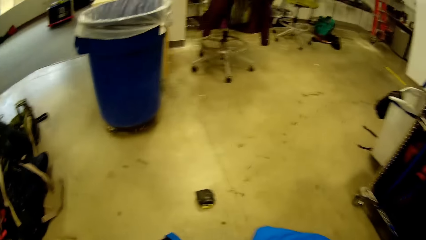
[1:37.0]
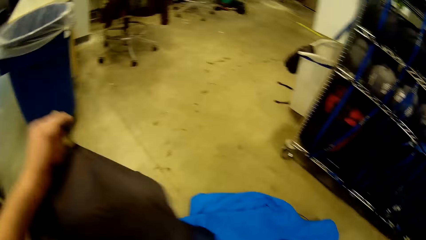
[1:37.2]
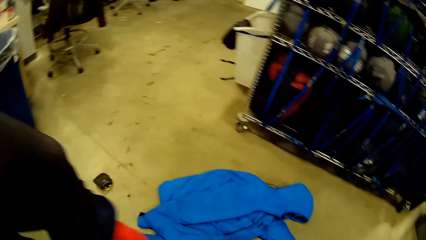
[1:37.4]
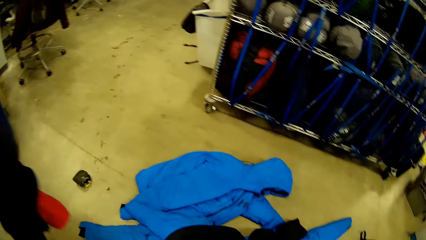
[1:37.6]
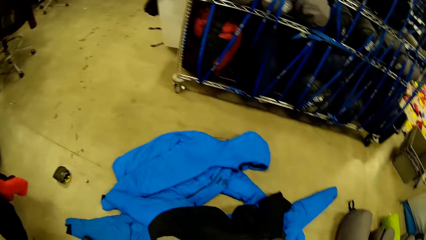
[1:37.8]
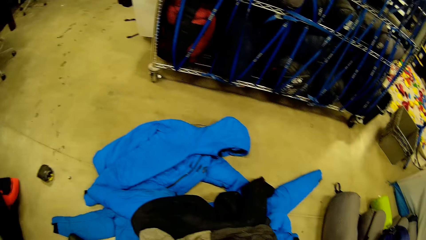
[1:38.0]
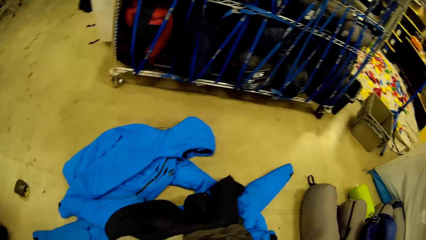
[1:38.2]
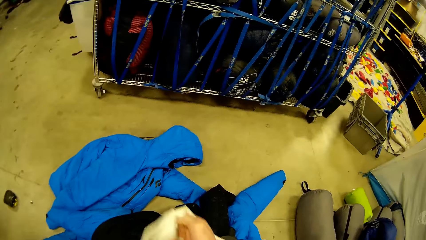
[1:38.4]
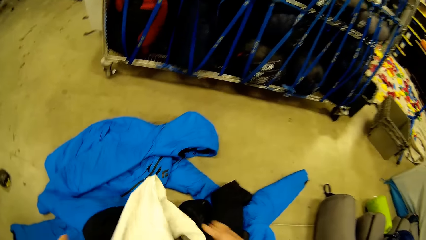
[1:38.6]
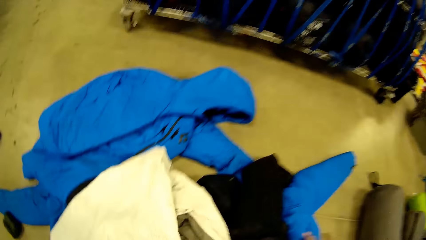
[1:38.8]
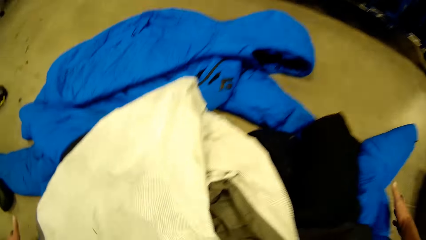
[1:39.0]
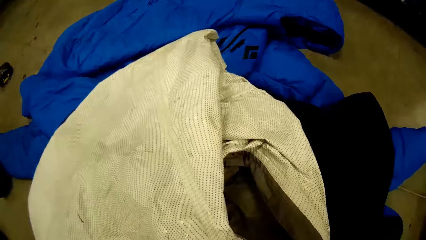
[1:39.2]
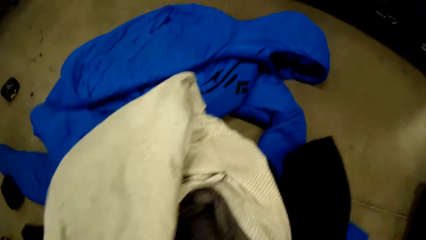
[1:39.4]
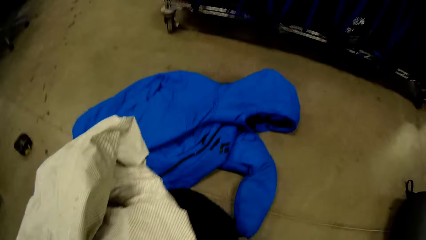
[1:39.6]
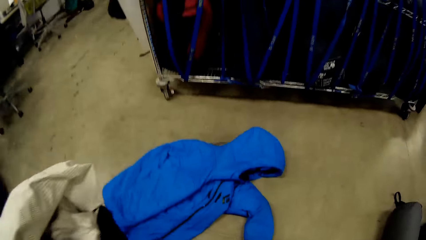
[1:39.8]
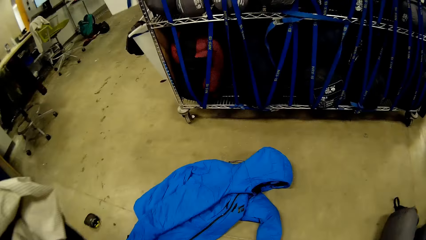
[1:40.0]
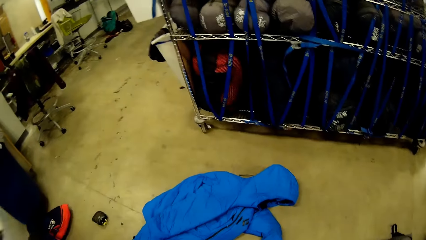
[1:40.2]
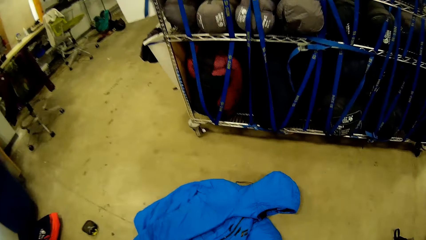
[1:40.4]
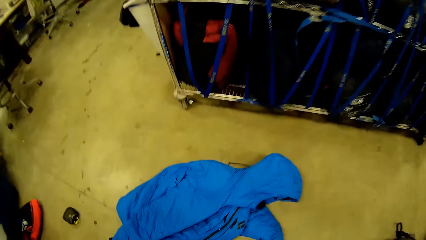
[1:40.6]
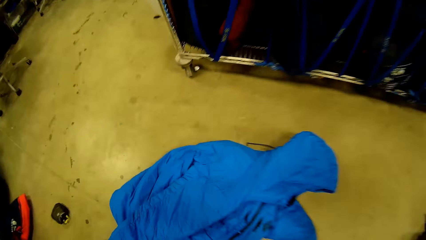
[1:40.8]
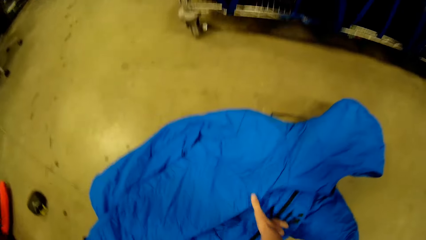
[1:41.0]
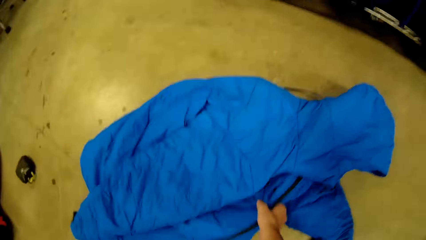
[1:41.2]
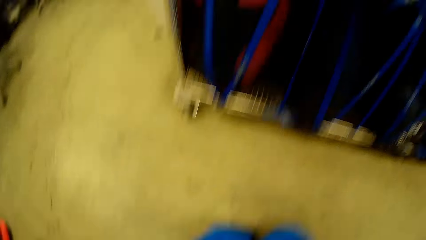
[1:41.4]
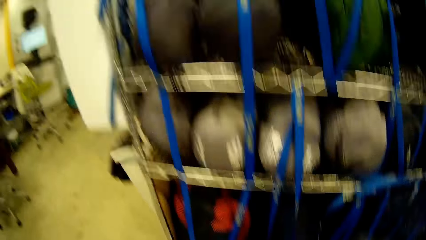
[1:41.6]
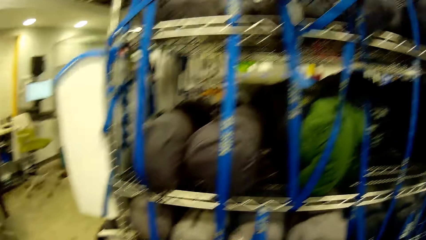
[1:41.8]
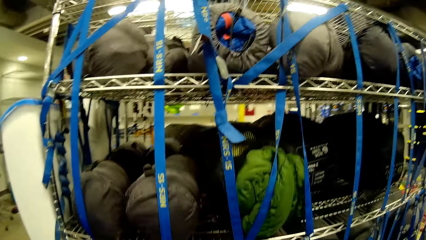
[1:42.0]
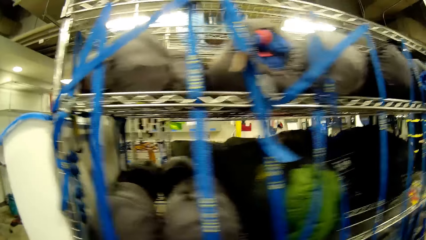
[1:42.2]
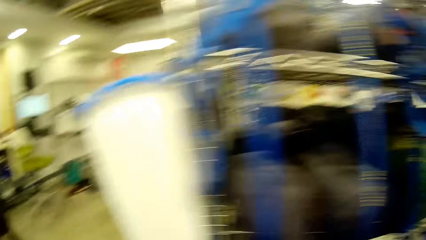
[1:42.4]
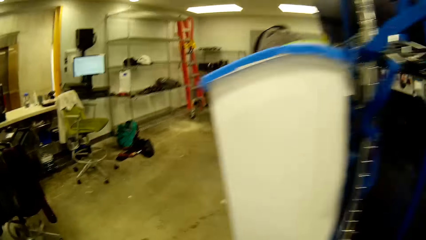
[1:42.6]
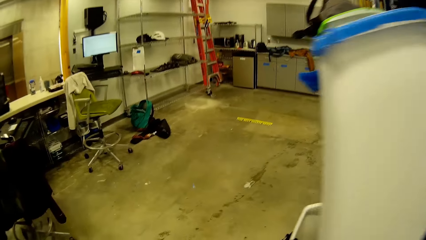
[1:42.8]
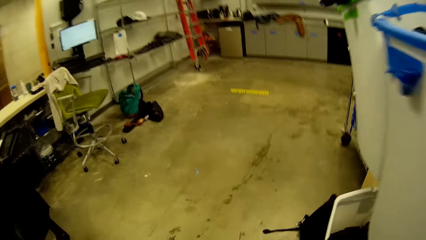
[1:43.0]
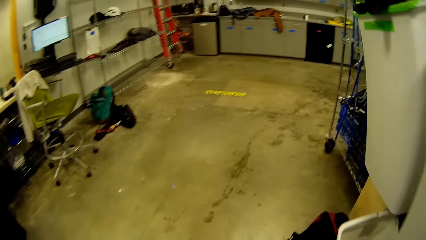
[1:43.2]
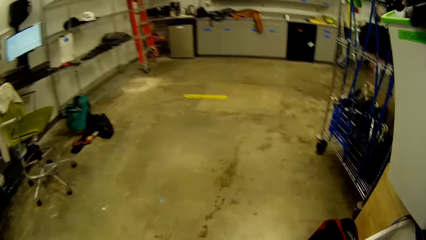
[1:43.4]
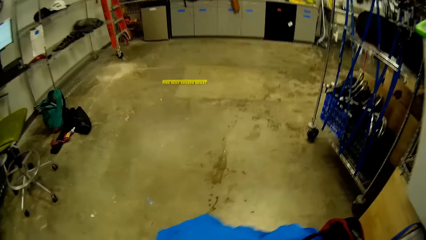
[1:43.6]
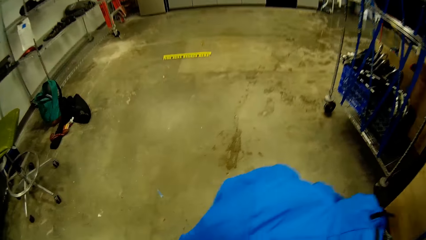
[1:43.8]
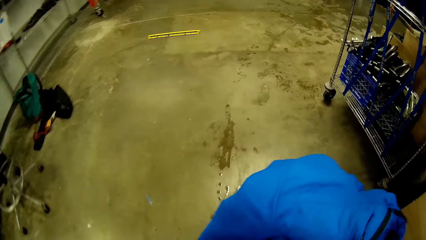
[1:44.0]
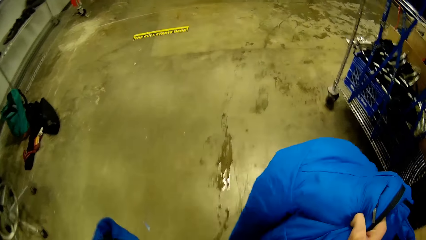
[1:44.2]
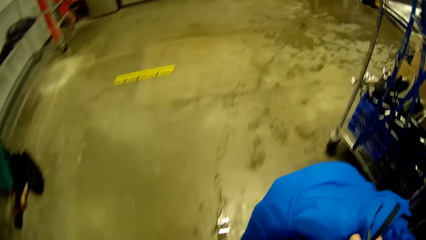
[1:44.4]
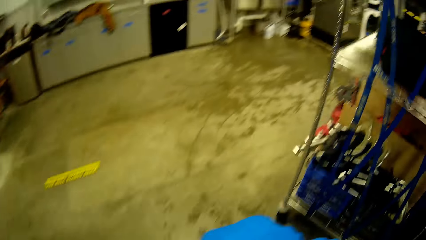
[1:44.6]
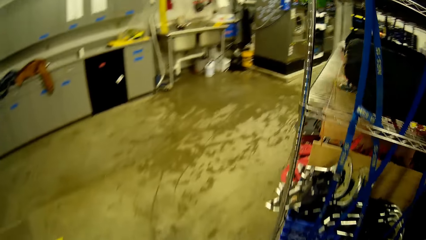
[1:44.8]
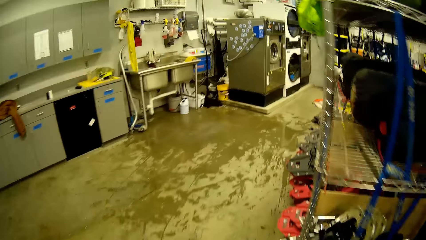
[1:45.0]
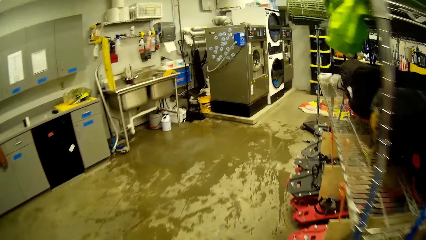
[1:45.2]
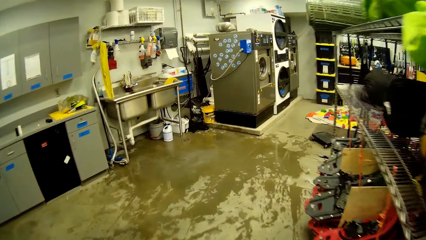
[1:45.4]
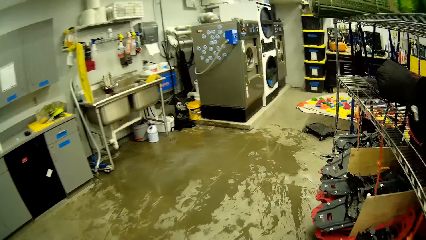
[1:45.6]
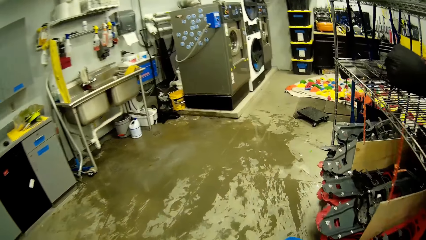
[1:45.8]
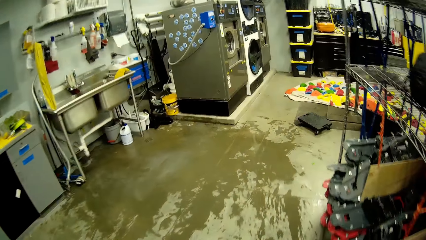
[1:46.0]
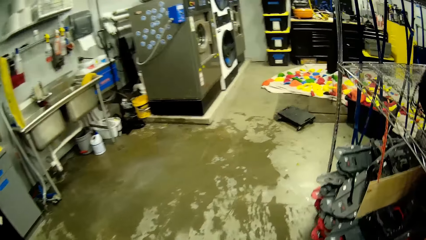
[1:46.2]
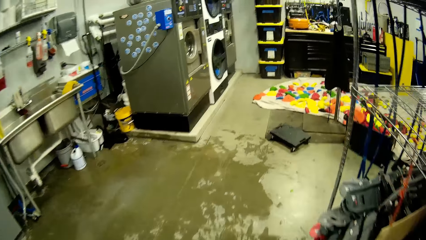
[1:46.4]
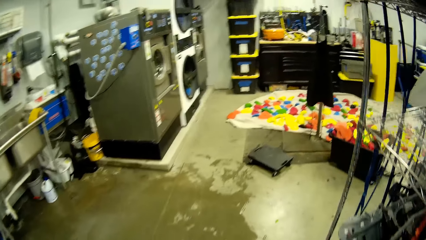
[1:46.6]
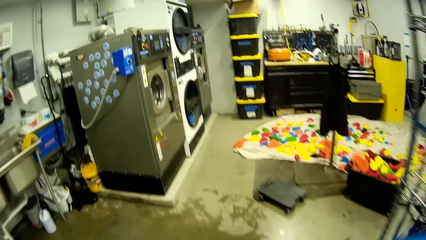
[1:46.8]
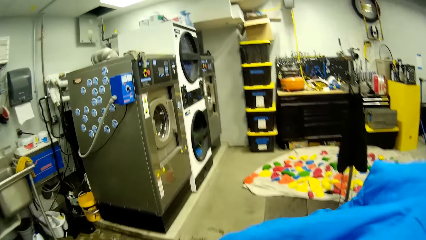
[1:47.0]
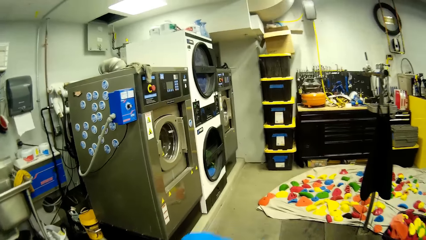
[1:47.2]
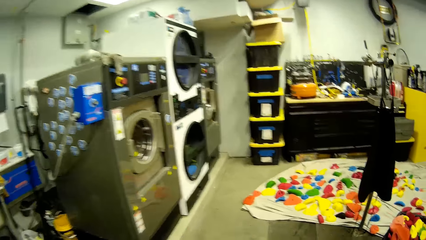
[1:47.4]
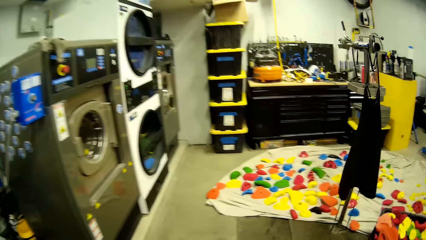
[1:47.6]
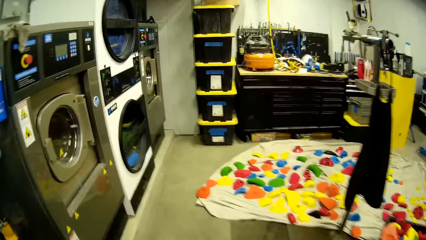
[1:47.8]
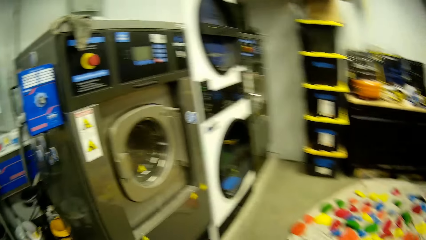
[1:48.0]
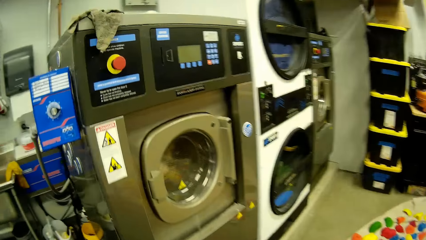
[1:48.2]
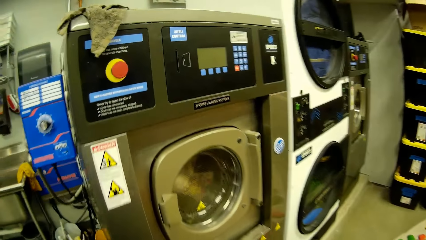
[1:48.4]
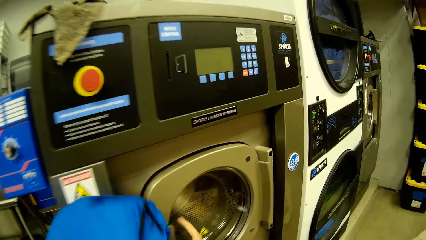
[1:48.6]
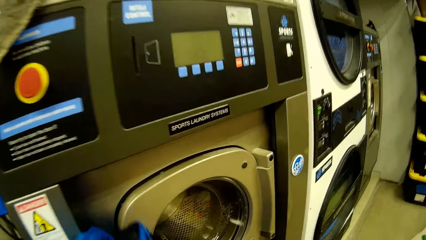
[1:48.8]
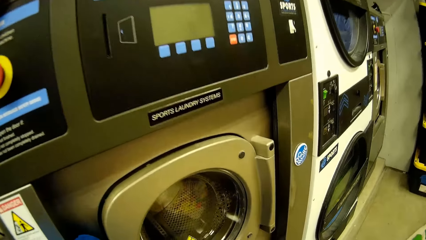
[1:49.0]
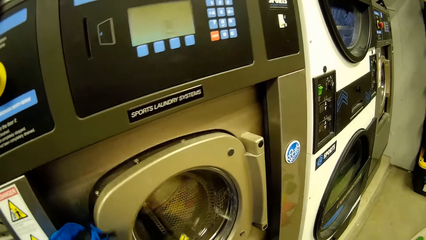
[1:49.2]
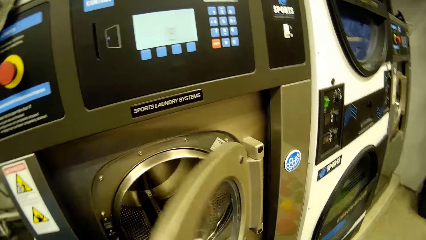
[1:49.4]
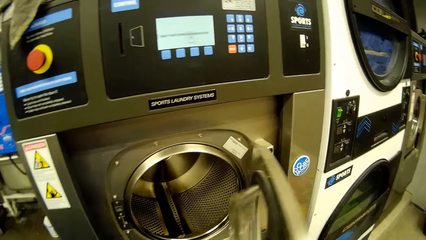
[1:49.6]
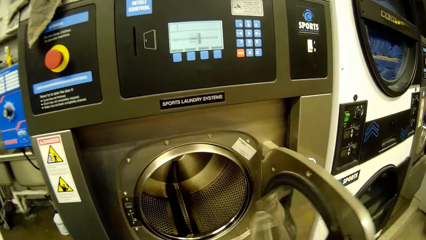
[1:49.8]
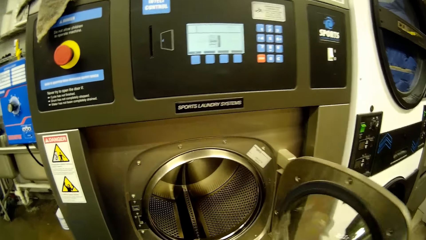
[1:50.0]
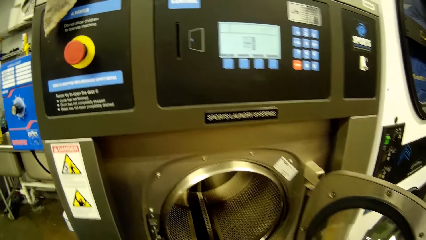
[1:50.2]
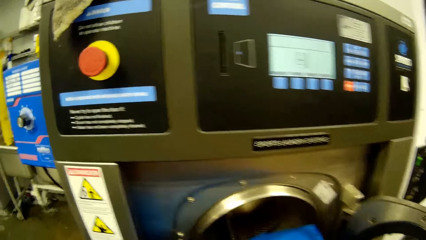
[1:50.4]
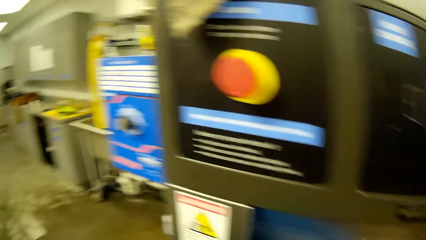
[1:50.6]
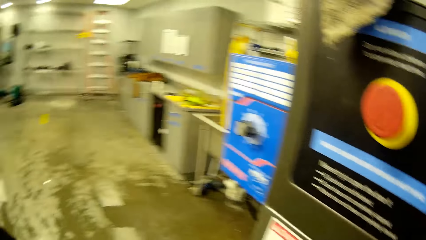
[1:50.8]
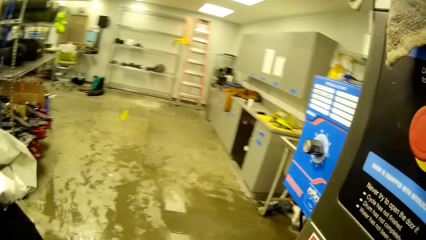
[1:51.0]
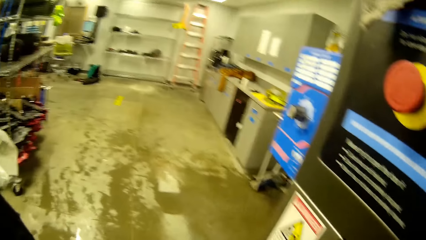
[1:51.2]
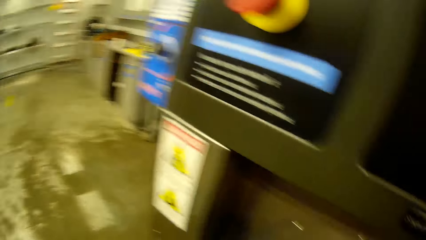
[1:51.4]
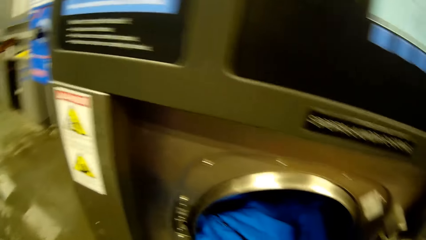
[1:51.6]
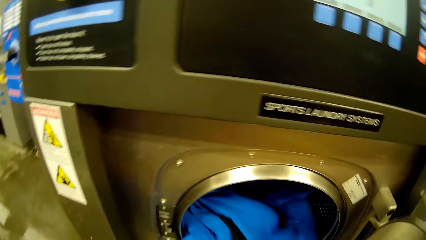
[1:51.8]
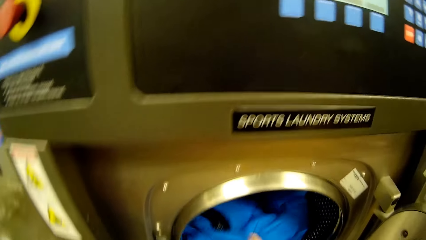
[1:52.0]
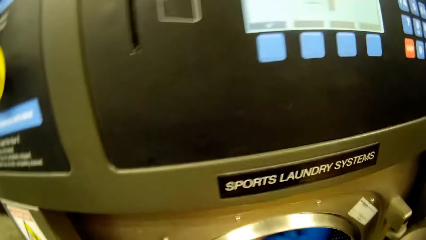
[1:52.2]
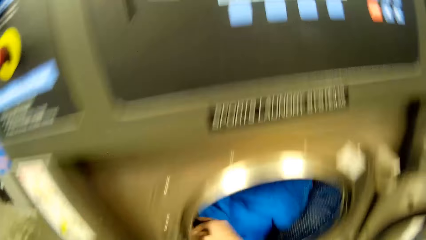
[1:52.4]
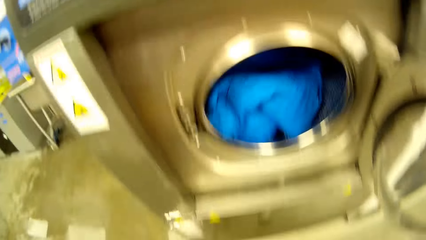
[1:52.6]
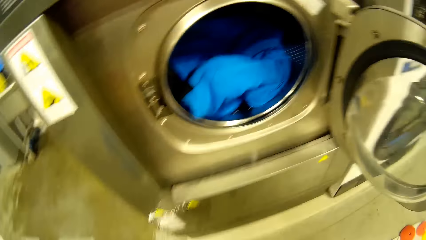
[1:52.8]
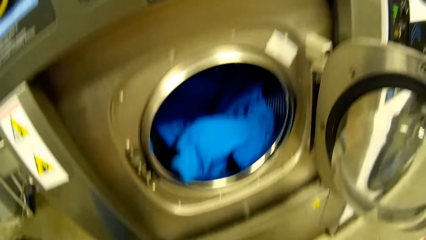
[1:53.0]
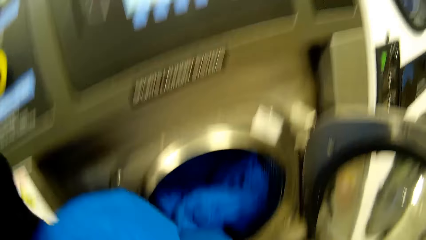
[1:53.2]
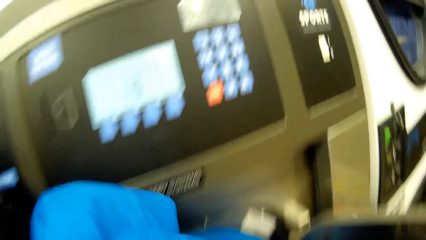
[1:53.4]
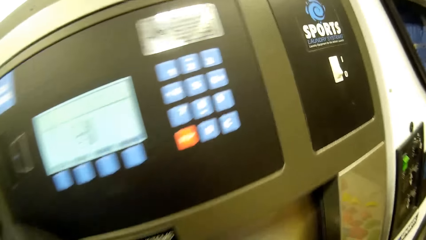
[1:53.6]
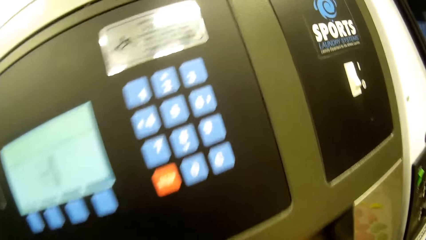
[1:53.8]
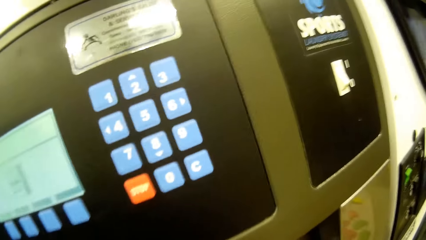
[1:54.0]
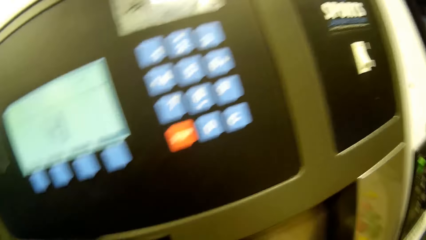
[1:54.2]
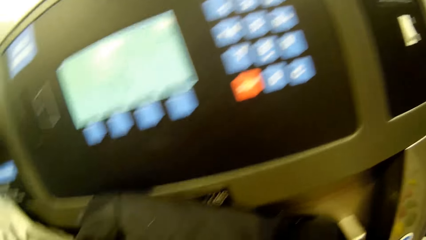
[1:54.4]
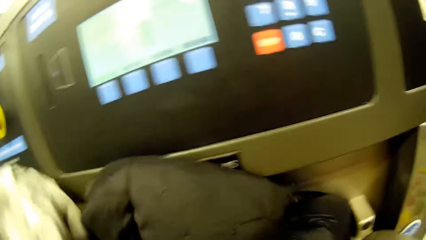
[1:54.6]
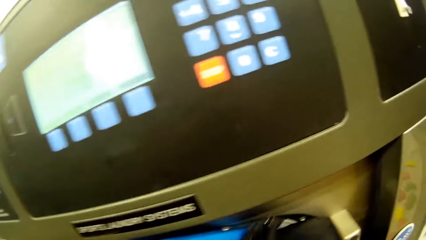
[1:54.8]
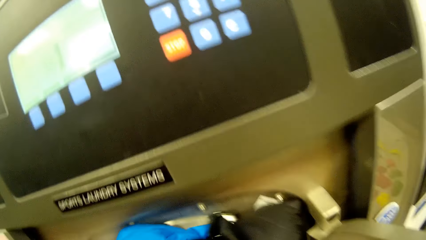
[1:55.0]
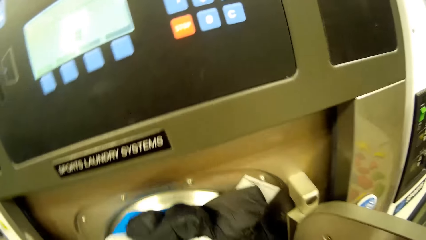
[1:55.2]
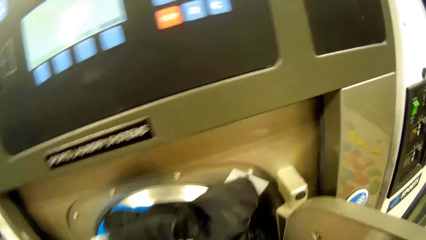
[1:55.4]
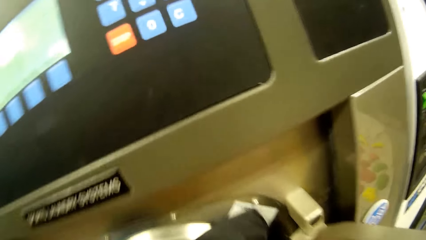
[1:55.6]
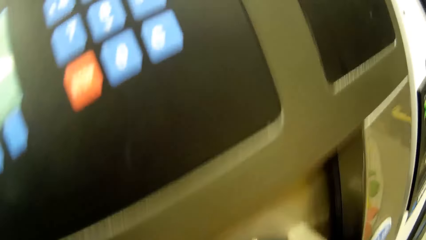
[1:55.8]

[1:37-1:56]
The camera wearer moves the clothes. She moves the clothes again. She packs some clothes from the floor. She picks a blue cloth from the floor. She walks away from the heap of clothes on the floor carrying the blue cloth. She opens a washing machine with her right hand. She looks sideways. She puts the clothes inside the washing machine.
